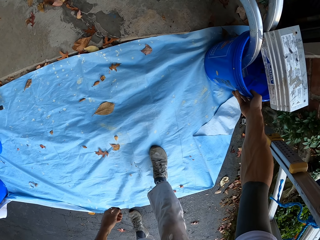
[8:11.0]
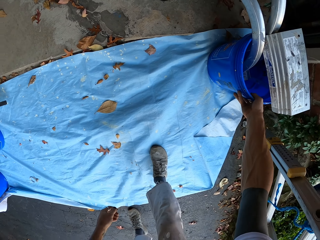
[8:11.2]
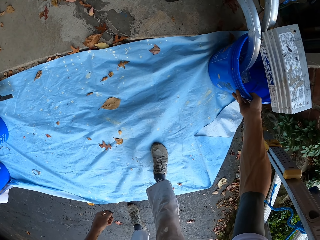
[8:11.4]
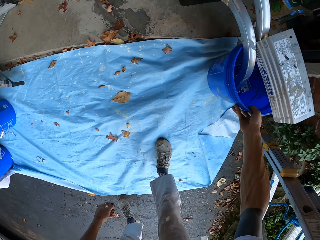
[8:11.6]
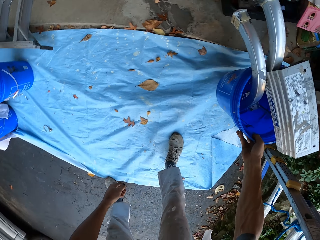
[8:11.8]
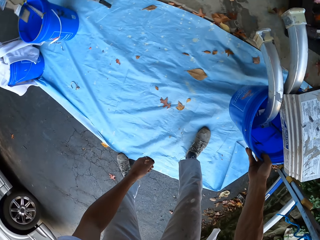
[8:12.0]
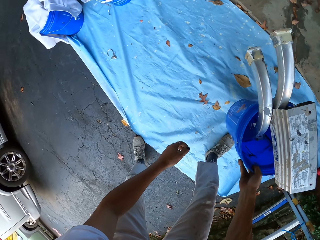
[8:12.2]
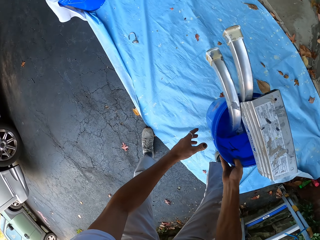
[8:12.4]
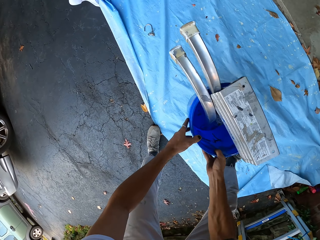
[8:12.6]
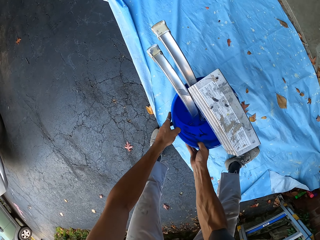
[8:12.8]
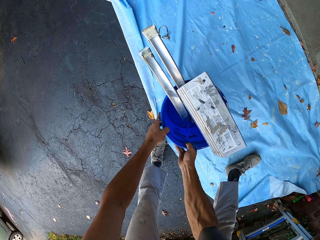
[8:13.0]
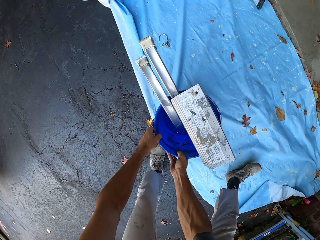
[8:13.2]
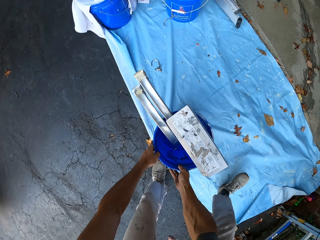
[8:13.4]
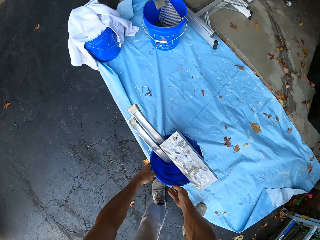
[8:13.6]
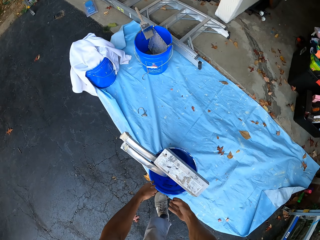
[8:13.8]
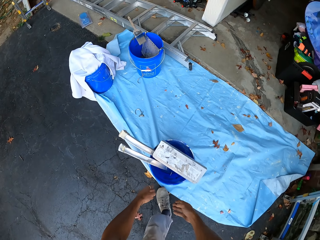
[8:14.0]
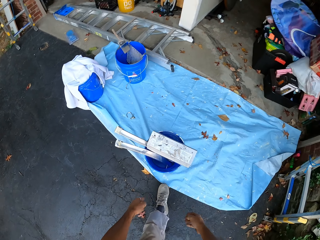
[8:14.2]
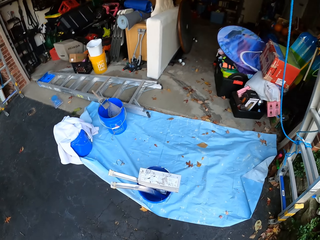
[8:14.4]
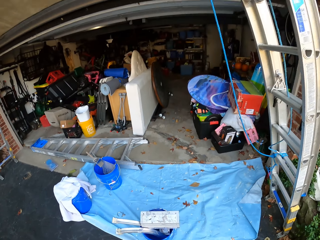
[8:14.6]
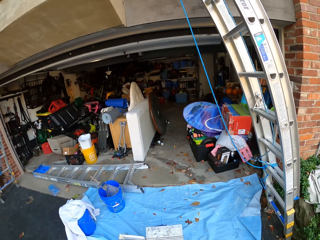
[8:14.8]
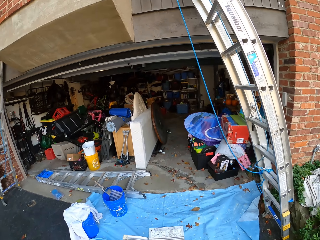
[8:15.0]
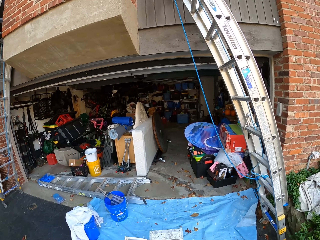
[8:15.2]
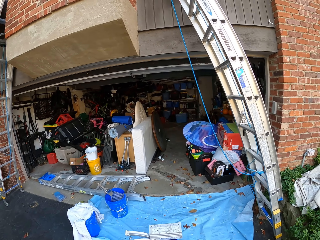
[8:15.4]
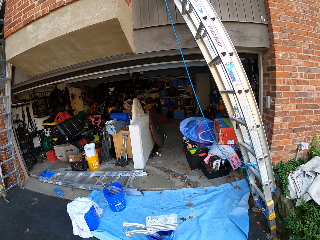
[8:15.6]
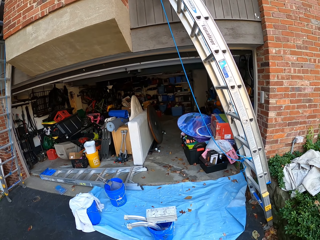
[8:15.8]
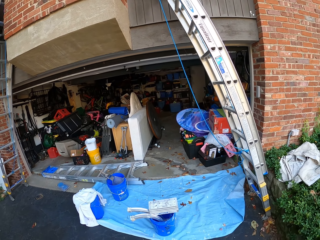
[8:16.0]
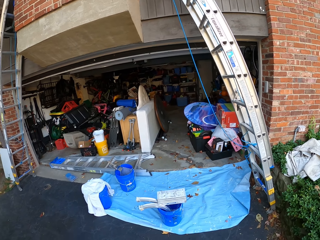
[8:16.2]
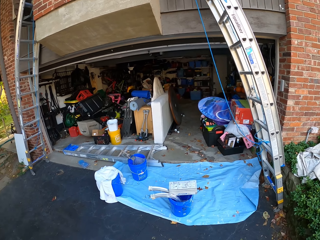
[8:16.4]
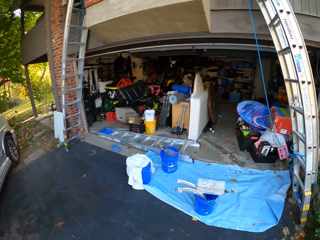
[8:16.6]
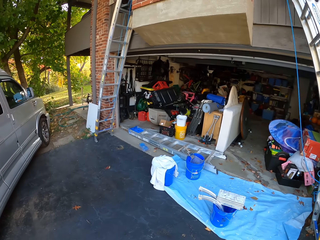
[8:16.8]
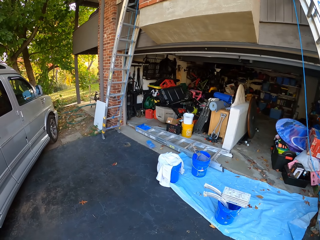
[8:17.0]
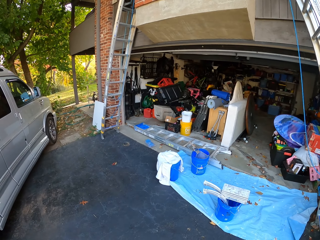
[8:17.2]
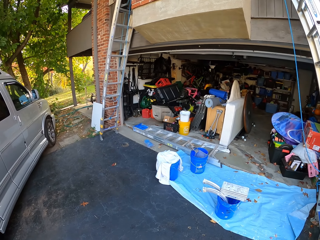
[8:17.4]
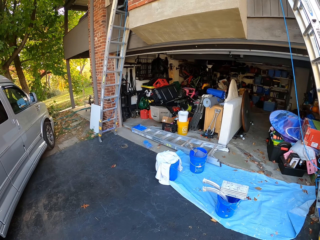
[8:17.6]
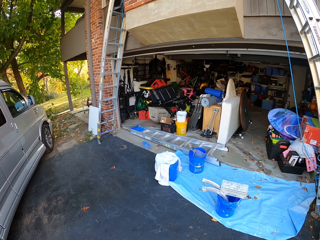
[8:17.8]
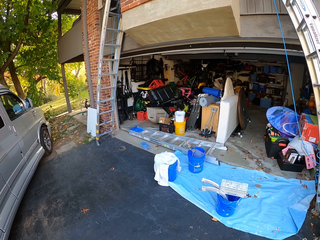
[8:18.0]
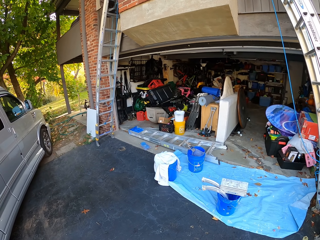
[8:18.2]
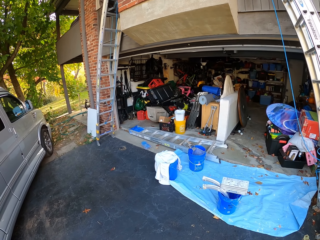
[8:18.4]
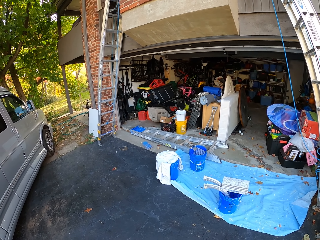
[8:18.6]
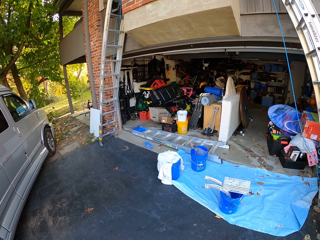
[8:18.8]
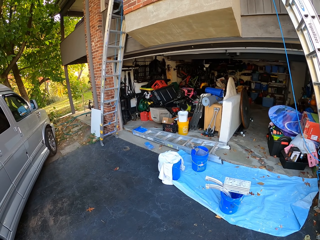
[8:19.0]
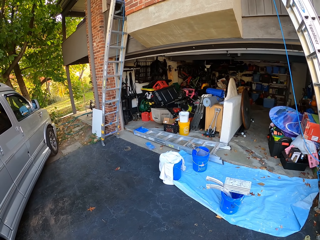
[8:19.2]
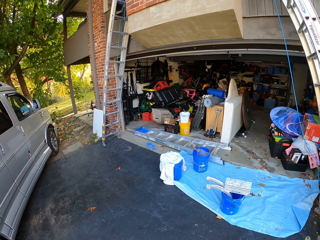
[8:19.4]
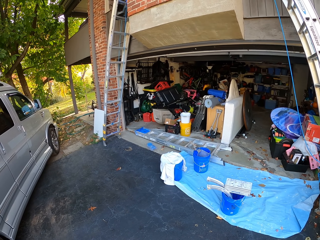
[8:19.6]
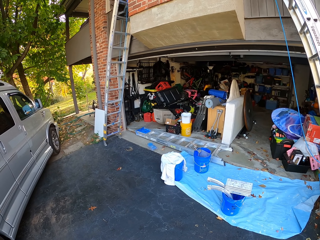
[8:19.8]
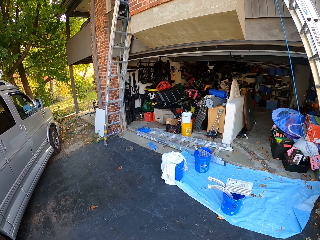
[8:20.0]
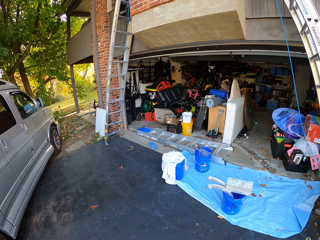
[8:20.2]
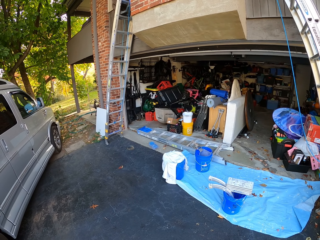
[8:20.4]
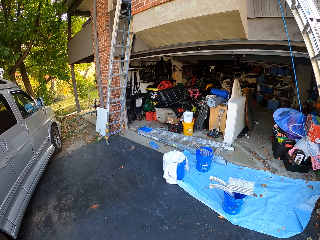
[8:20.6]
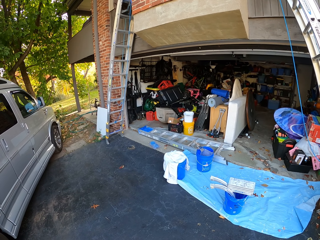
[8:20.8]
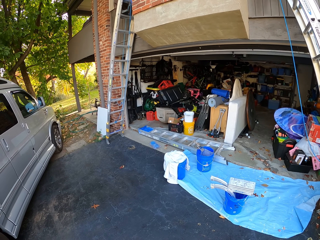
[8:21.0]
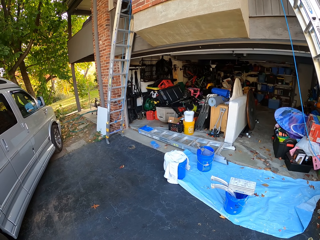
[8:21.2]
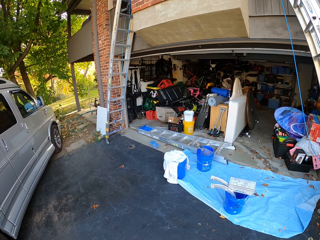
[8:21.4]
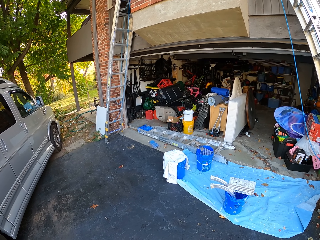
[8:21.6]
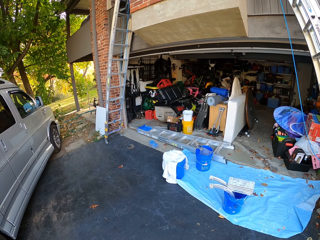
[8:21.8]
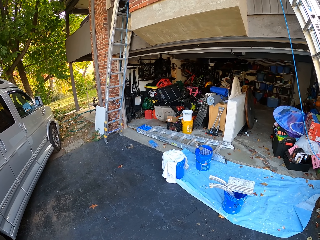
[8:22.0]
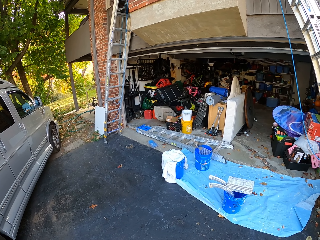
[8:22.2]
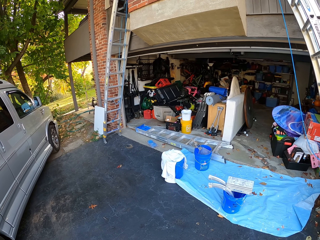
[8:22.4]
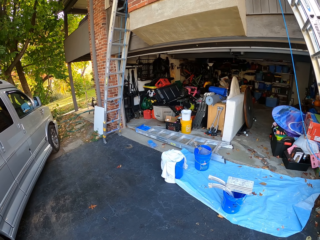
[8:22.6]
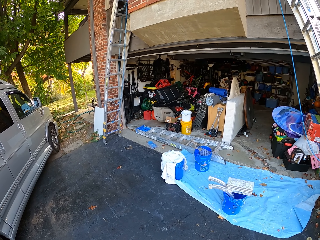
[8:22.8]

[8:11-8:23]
The camera wearer moves the bucket. They pick the bucket from the floor. They place the bucket on the floor. They look around the house.

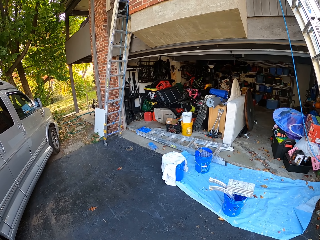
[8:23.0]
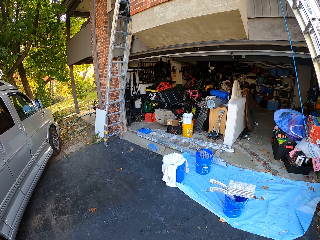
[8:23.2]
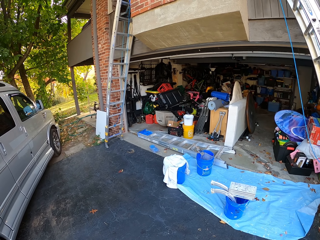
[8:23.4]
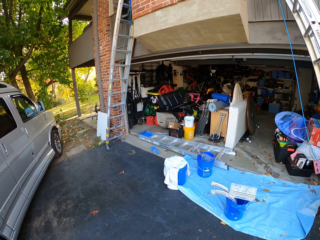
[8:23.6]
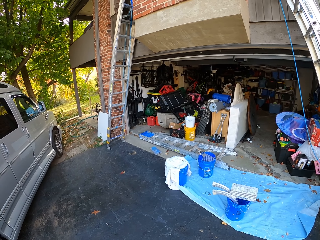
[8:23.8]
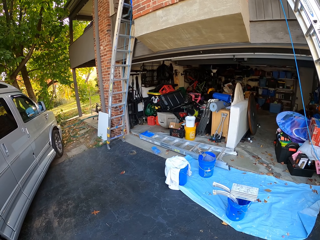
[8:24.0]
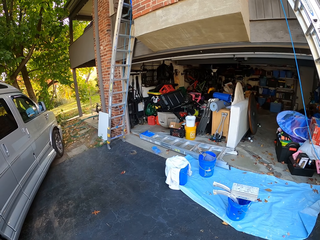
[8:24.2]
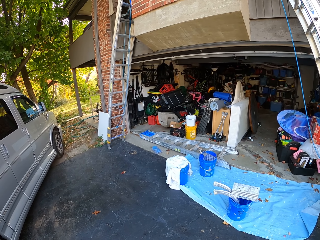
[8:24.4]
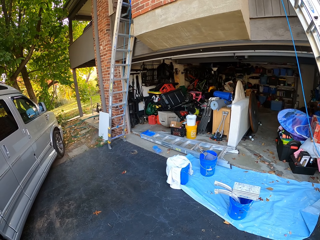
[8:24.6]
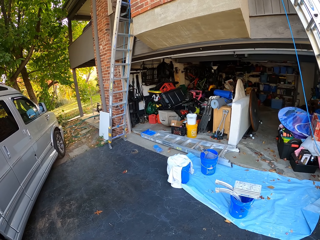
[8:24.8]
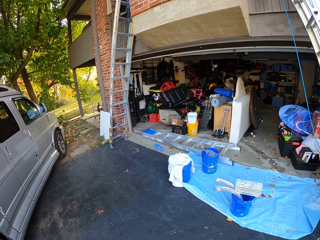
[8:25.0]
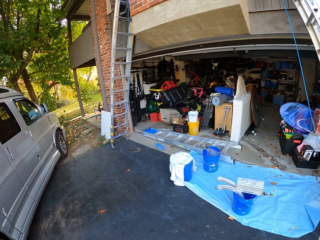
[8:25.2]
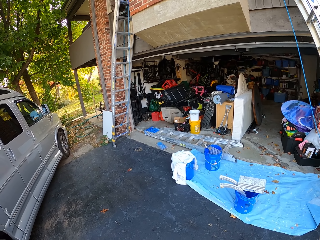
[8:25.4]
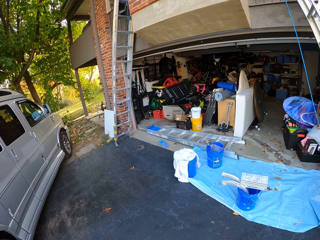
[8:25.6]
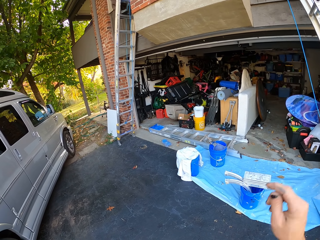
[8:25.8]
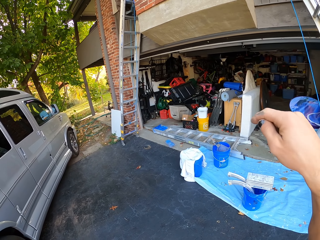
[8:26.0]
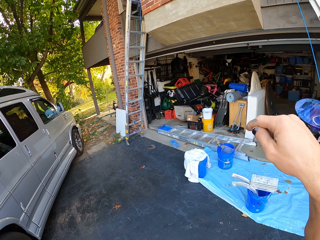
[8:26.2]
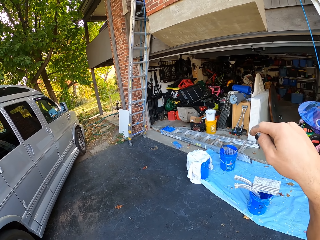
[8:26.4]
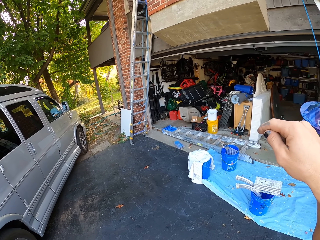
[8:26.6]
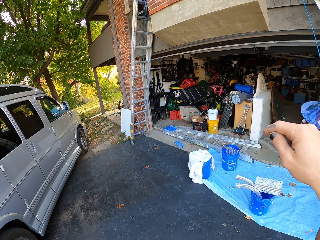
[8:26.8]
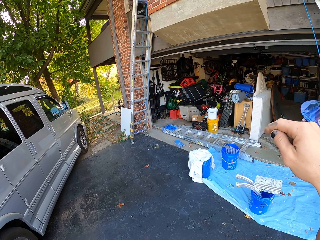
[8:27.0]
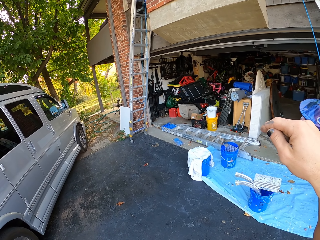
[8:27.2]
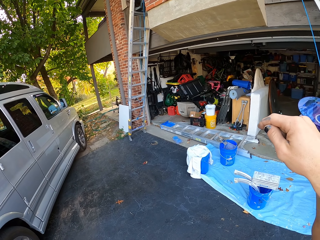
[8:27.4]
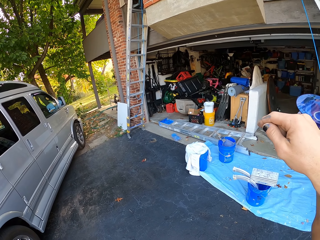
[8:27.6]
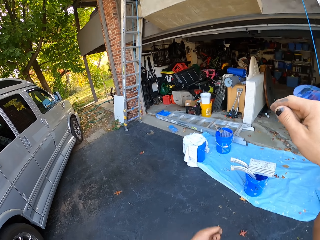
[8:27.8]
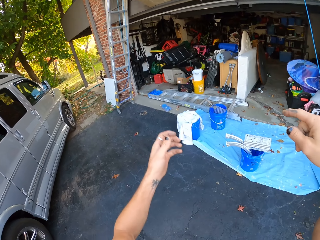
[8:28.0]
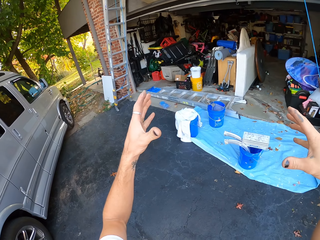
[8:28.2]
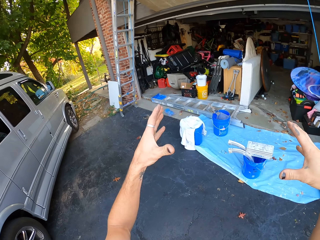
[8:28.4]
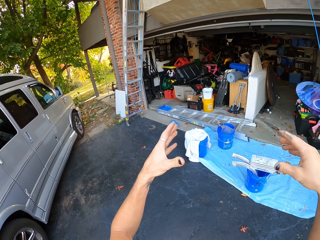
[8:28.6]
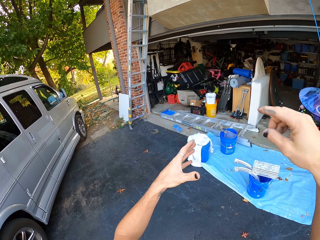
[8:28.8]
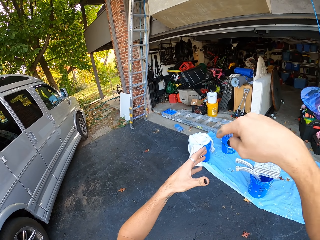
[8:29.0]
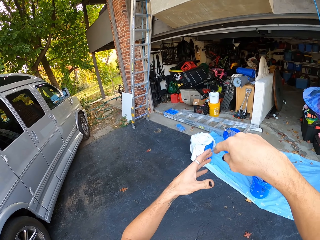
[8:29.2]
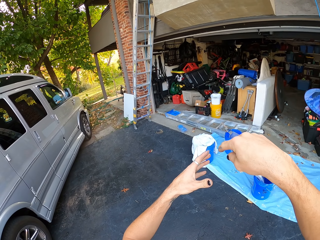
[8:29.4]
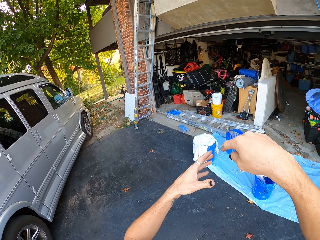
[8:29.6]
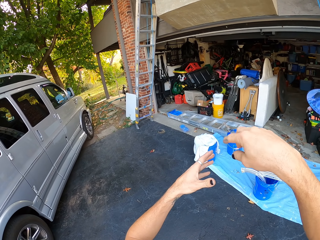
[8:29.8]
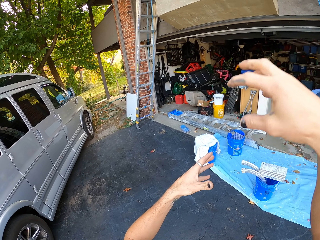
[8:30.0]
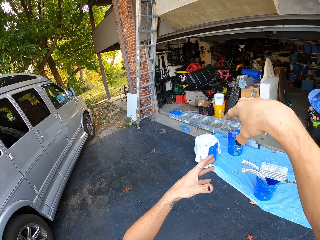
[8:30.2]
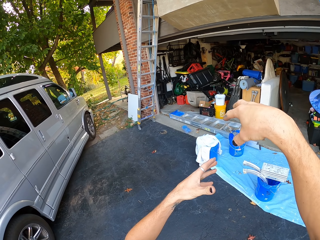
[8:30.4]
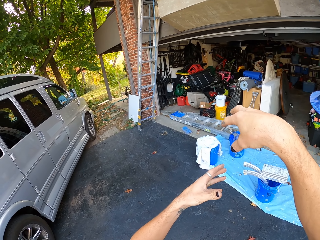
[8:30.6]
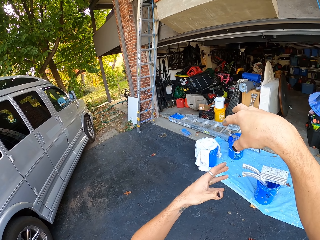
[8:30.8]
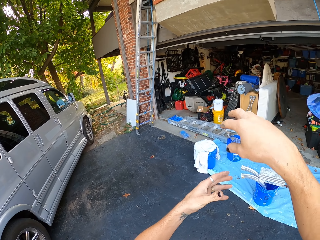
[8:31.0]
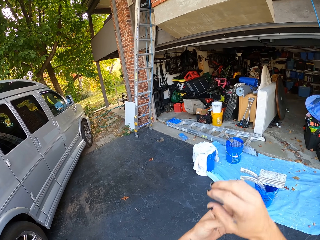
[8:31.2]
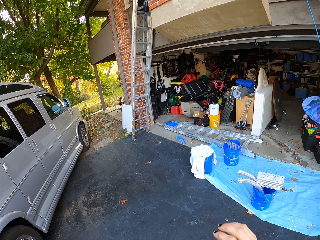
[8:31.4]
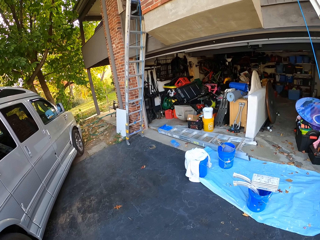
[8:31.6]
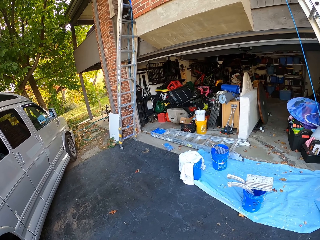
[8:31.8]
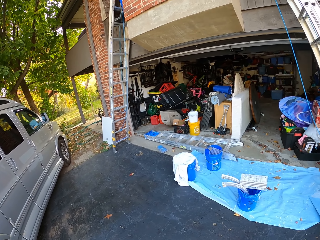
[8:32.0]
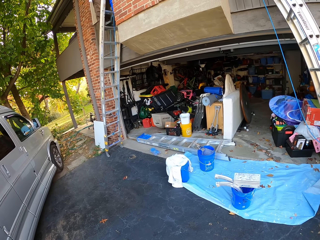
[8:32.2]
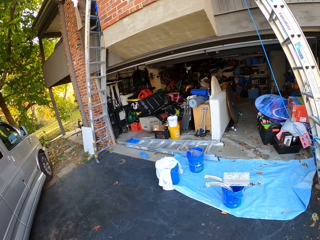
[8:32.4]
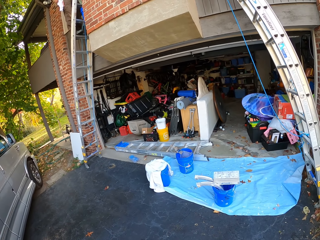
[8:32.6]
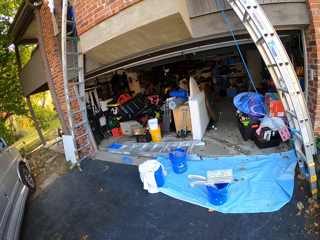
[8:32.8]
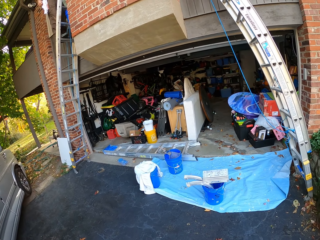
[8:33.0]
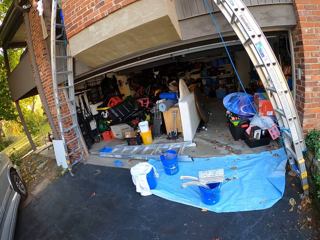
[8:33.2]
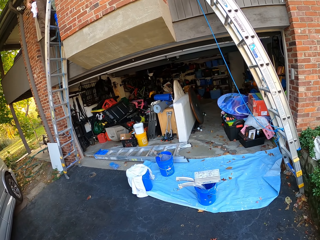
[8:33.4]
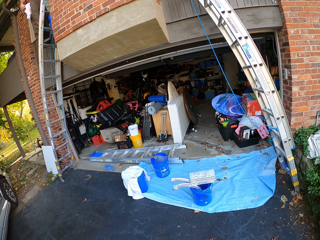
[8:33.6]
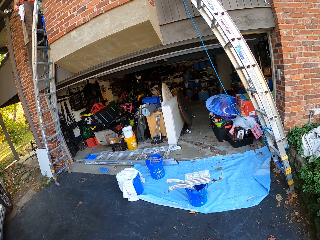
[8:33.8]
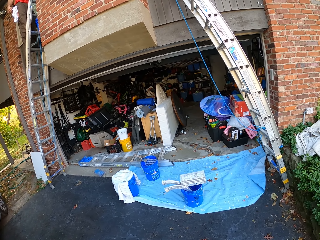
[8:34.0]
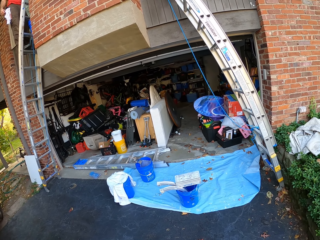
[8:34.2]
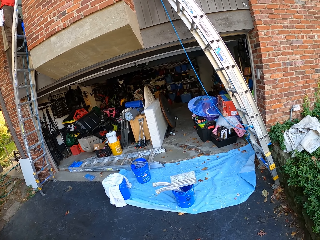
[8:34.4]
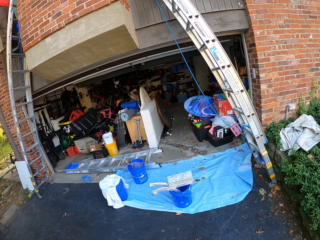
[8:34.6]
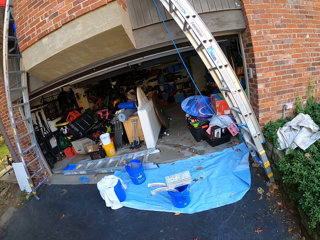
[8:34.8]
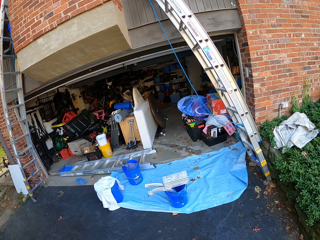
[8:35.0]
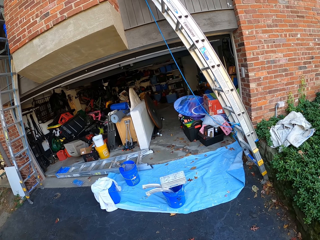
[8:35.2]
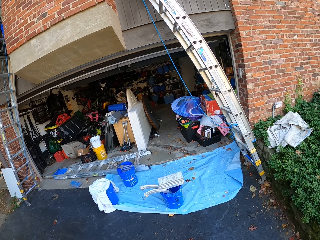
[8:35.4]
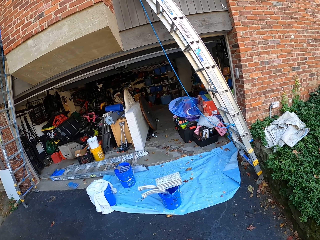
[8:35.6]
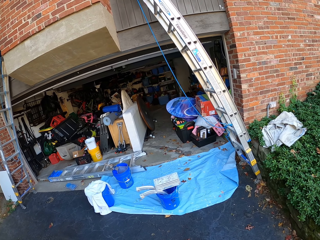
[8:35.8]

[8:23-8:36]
The camera wearer does gestures with hands. They talk to someone. They look around the house. They turn around the house.
